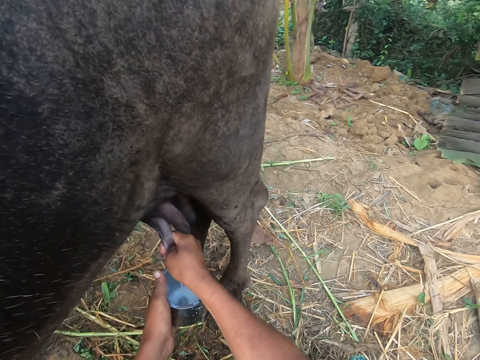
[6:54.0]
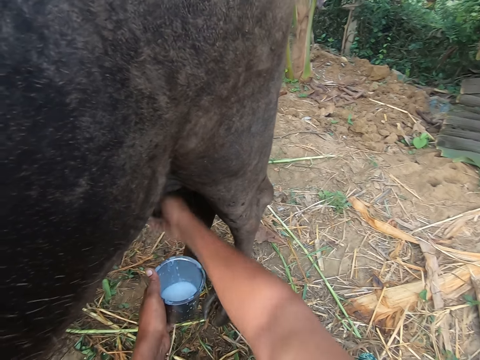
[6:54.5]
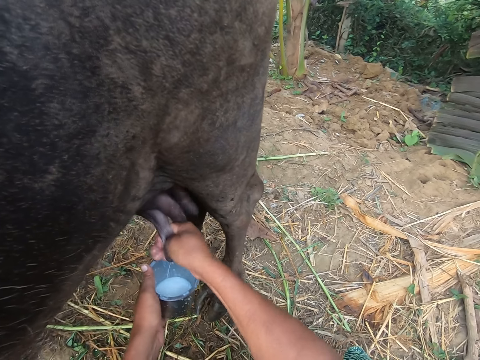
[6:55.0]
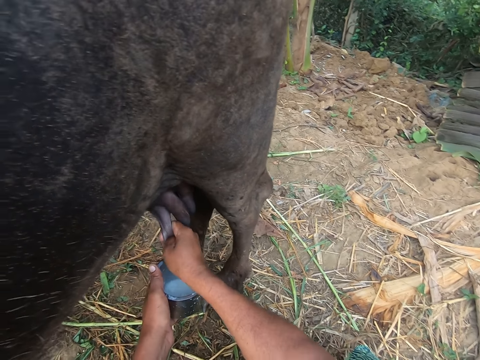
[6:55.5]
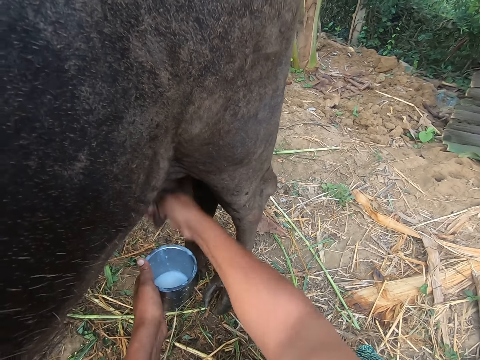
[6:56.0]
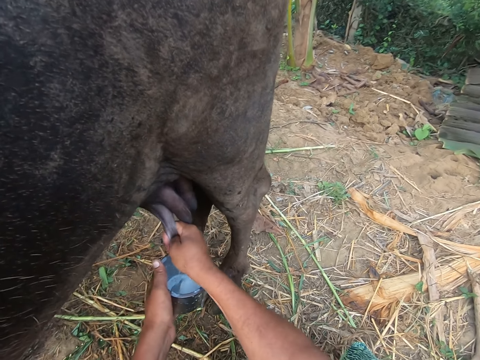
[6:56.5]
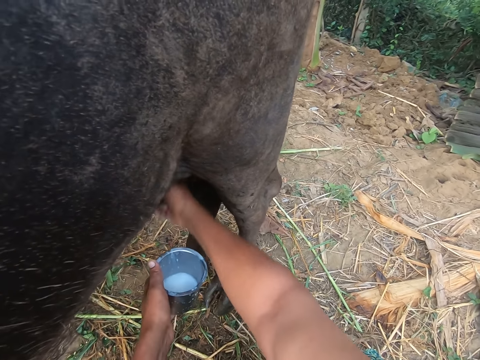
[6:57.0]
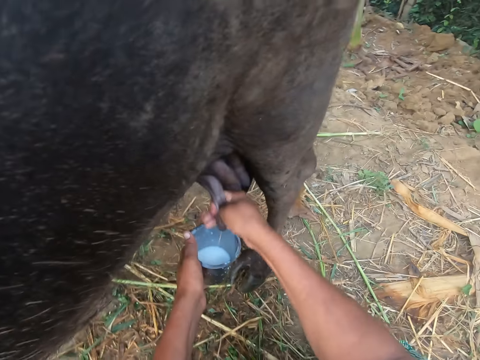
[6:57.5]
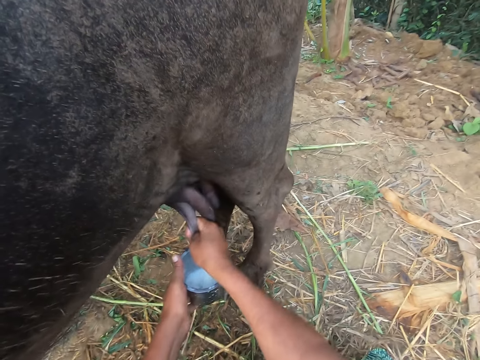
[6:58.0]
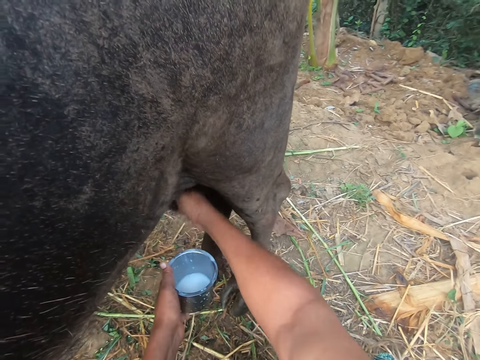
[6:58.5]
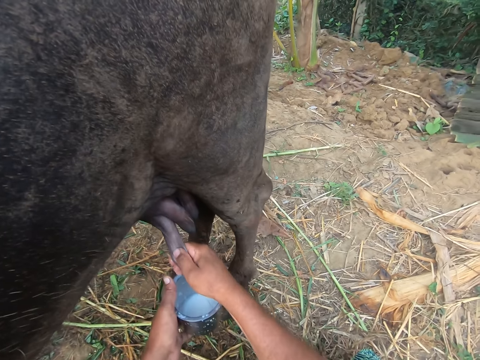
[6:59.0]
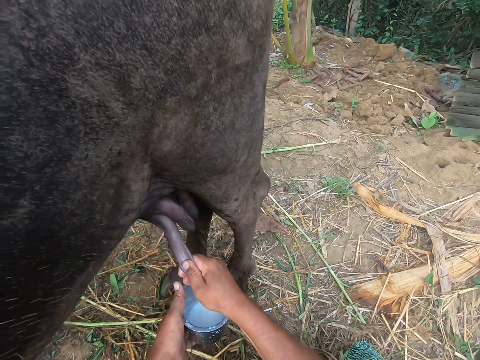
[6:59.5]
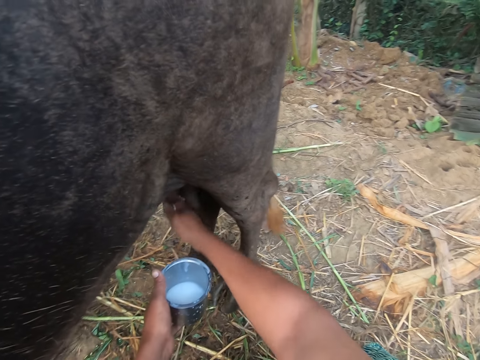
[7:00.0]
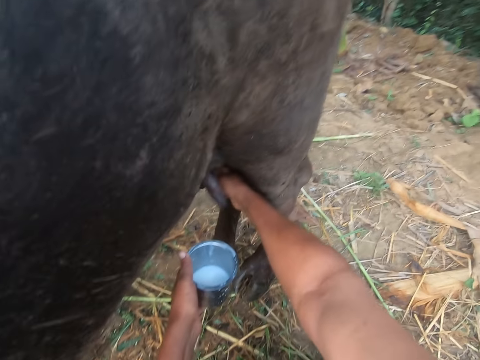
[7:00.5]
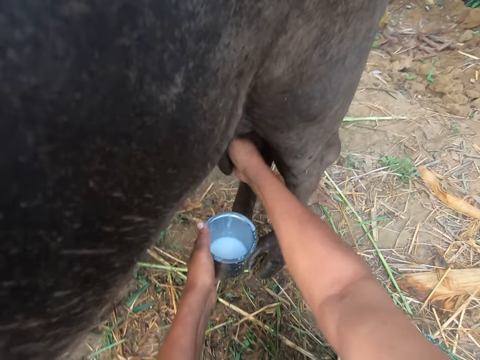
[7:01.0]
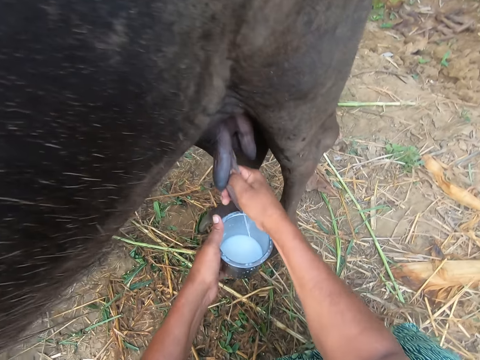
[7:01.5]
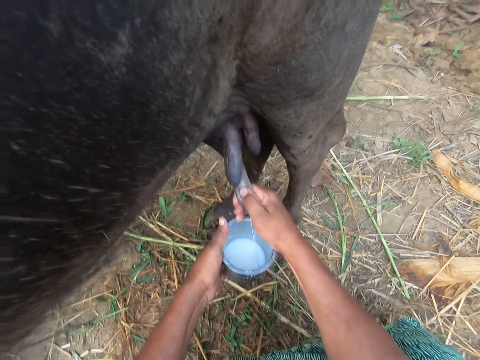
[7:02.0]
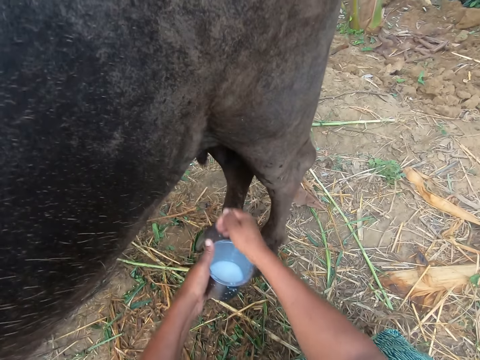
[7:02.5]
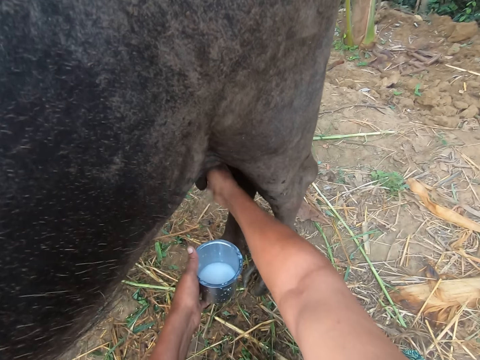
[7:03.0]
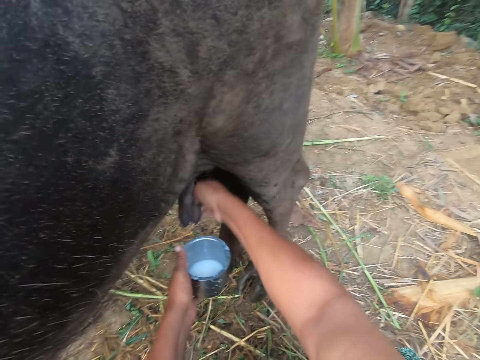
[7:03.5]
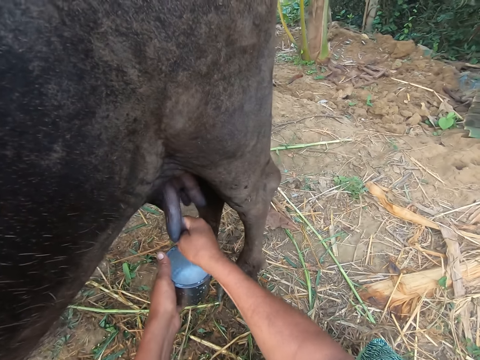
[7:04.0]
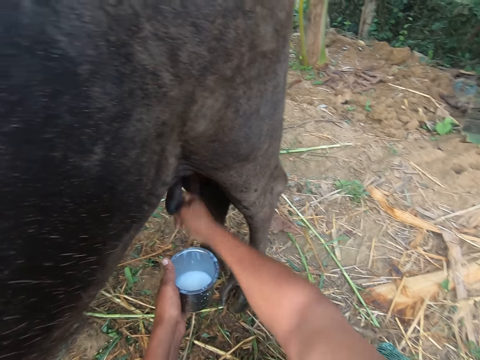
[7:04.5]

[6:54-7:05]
The camera wearer swings the right hand, holds the cow breast and milks the cow. They swing the right hand, hold the cow breast and milk the cow.

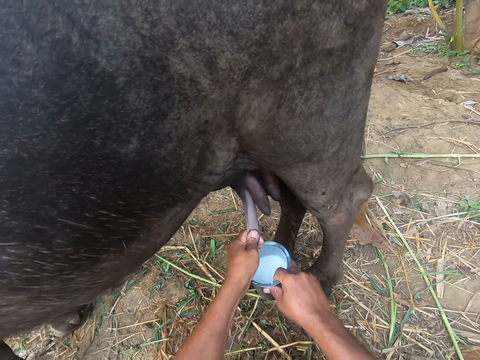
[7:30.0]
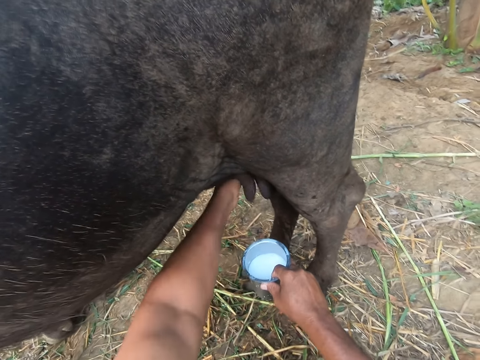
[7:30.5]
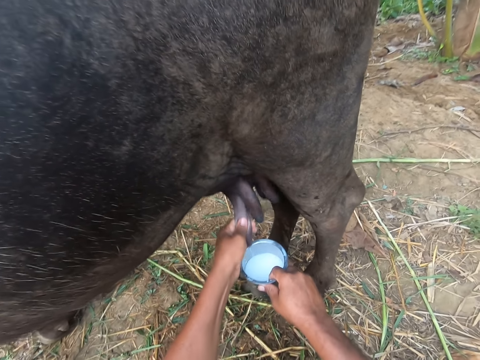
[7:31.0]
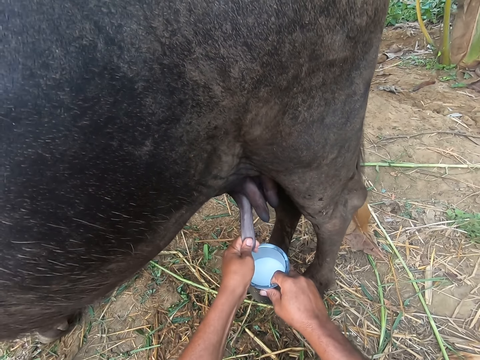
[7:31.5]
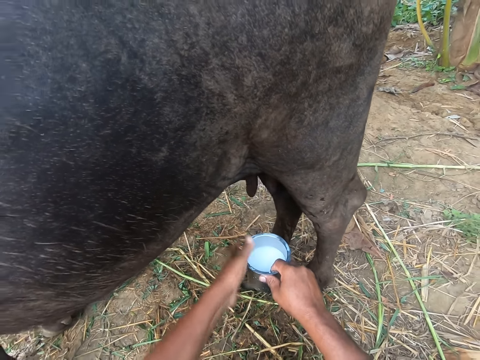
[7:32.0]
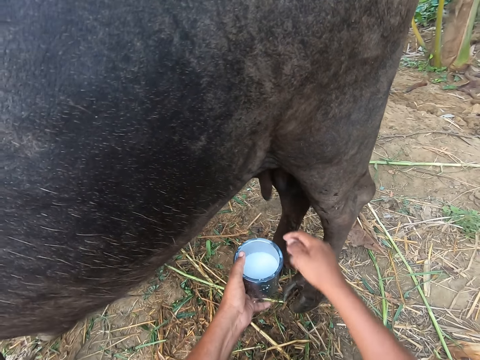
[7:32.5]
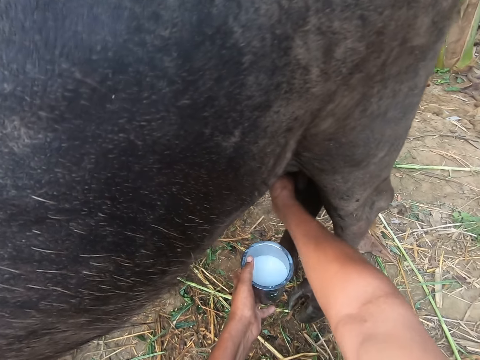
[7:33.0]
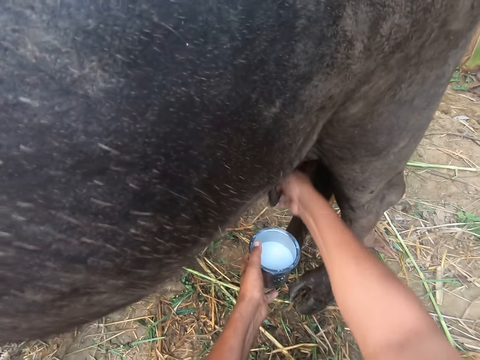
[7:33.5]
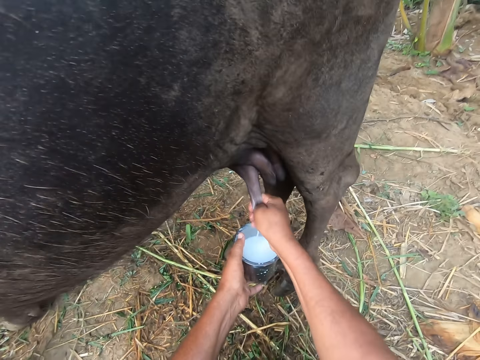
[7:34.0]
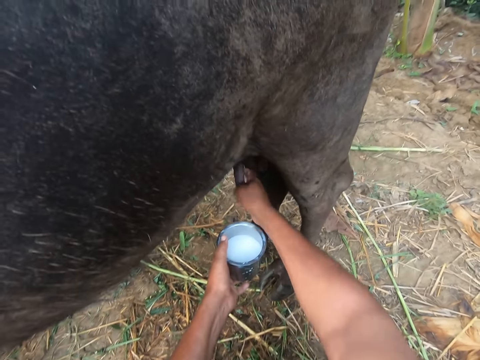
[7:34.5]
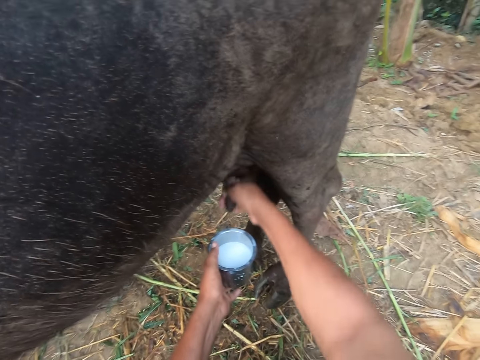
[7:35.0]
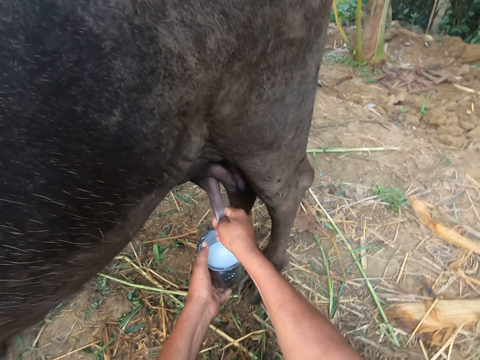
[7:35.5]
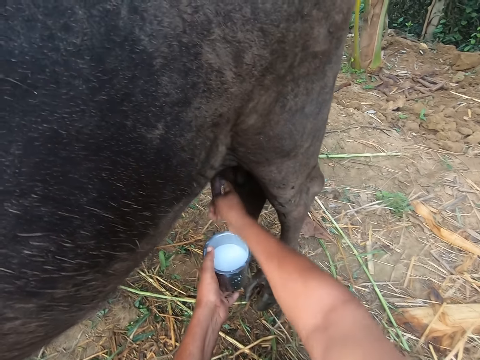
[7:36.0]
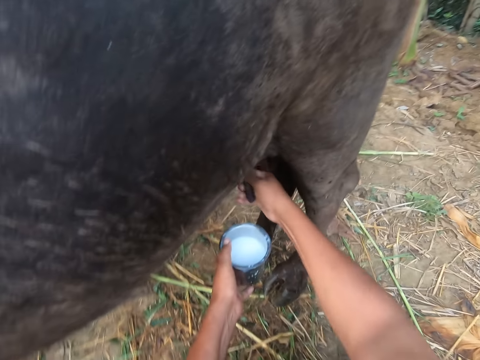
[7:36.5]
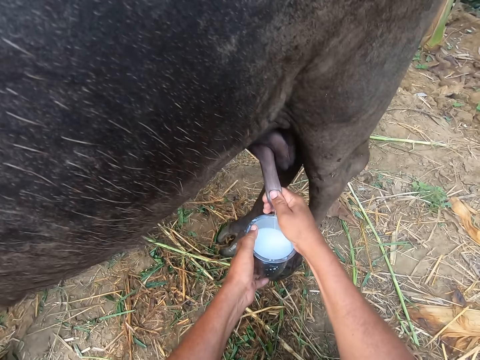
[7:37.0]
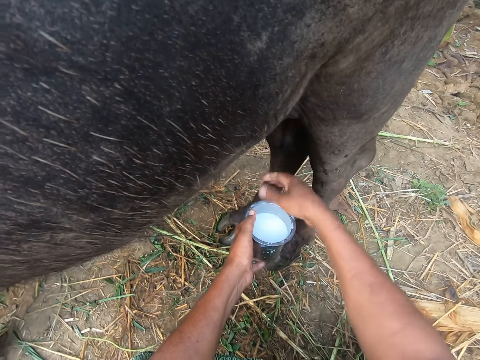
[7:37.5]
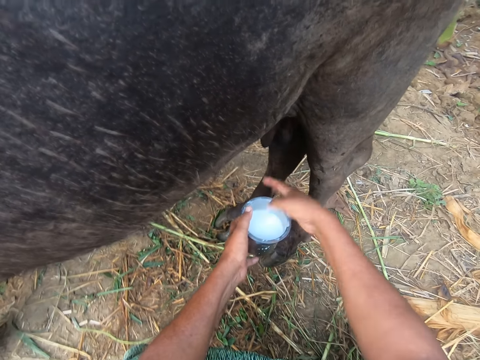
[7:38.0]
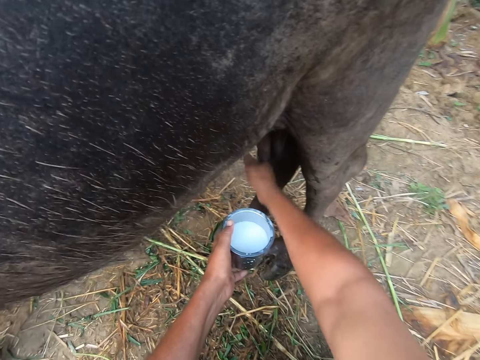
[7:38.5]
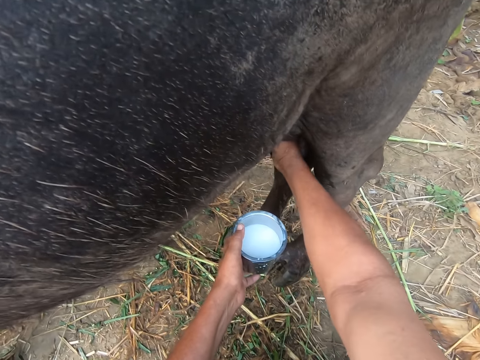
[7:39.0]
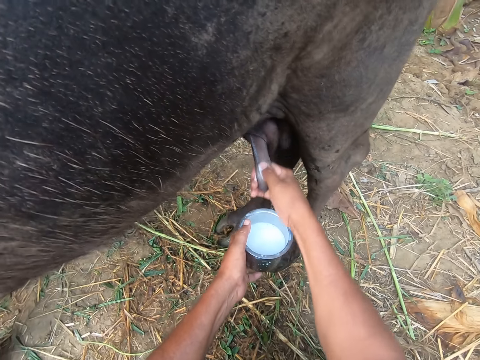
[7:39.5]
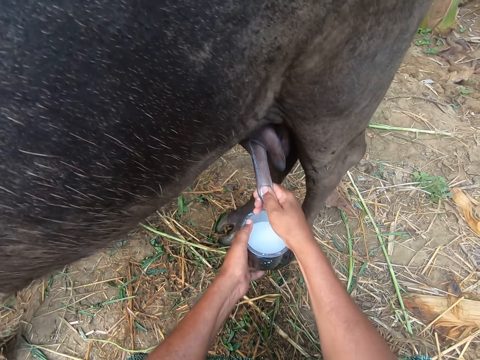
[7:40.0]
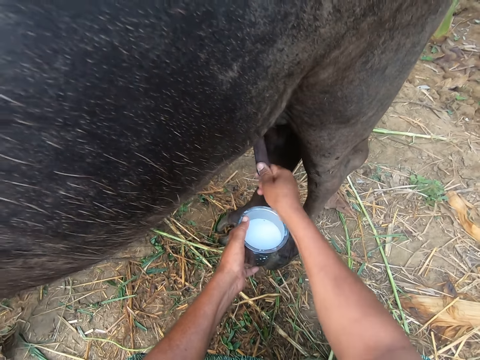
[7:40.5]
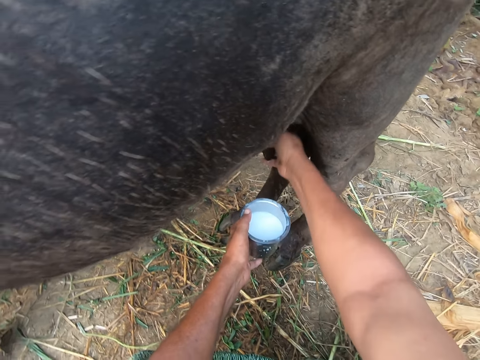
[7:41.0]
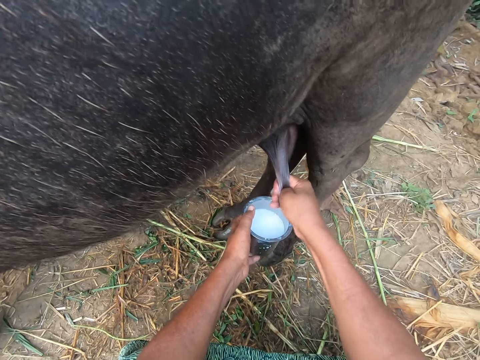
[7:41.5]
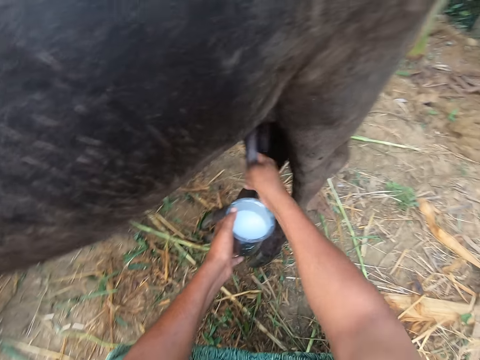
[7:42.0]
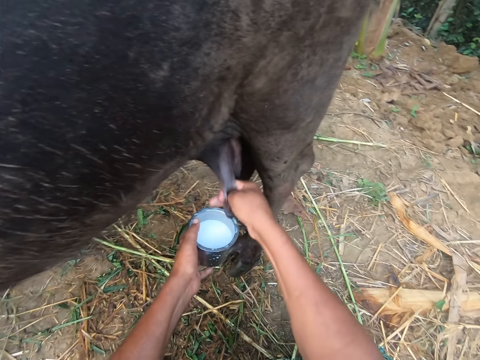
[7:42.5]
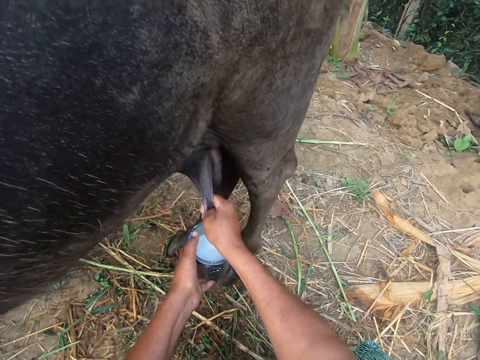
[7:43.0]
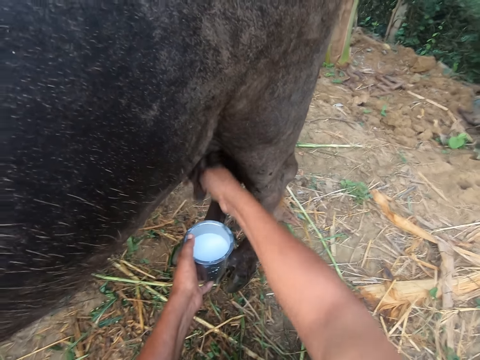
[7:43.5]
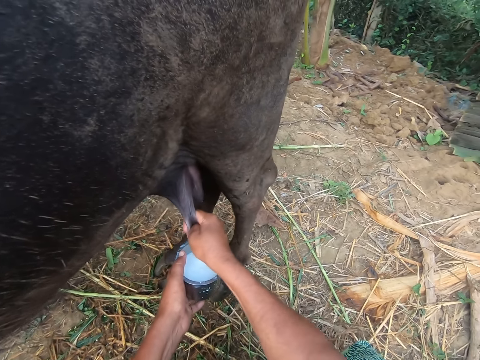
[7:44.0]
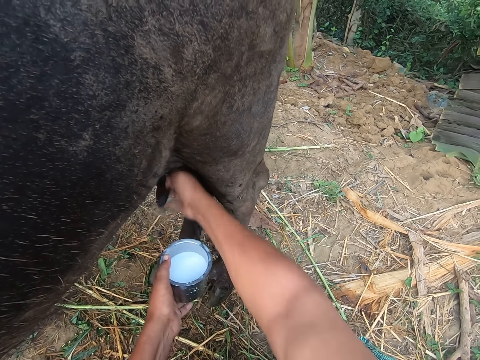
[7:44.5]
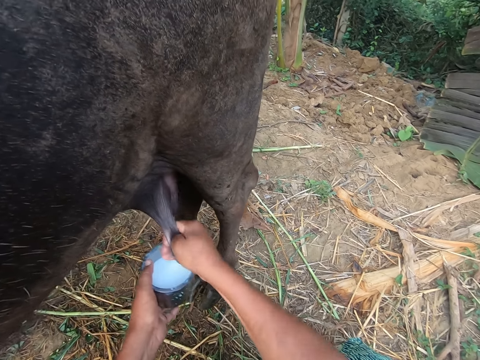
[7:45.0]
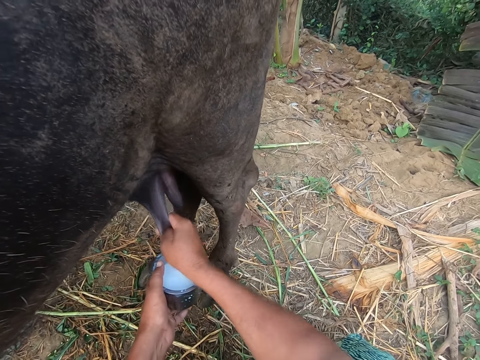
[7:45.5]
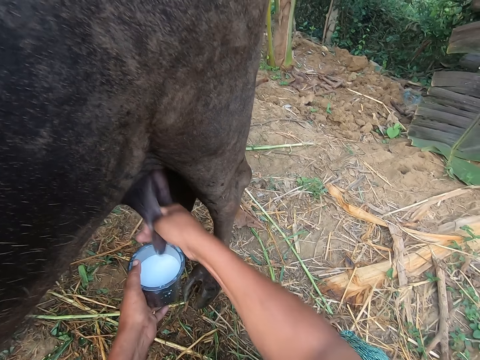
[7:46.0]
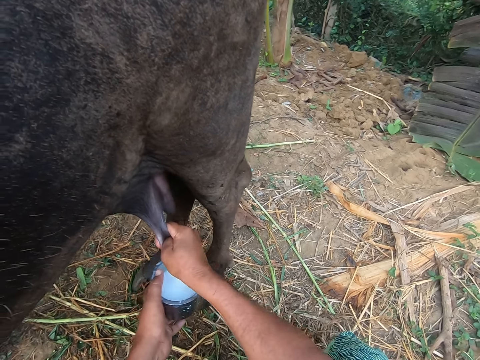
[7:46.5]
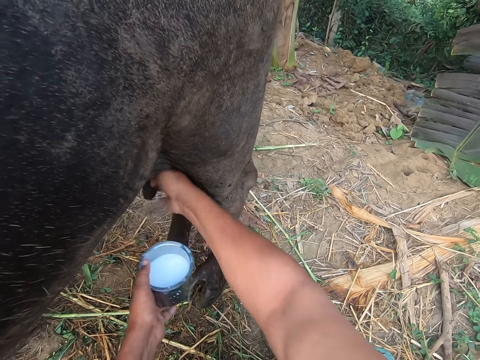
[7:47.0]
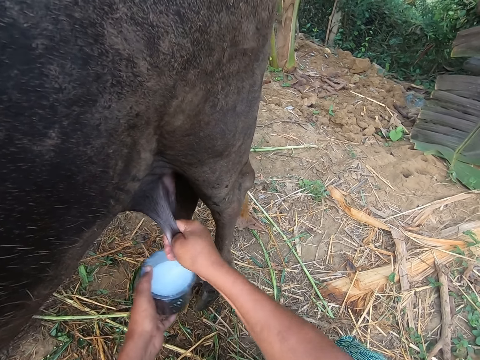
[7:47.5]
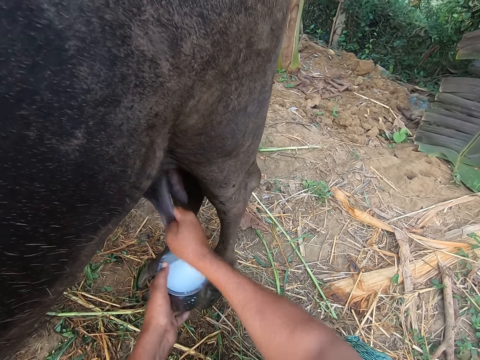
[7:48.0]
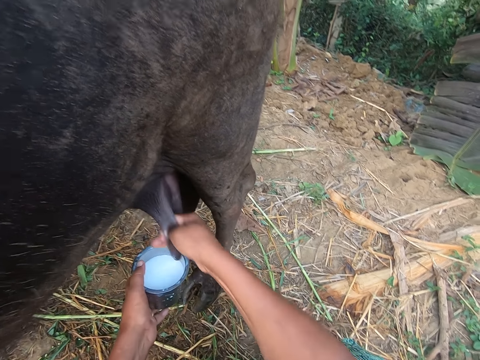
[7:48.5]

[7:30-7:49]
The camera wearer swings the left hand. She holds the tin with the left hand. She swings the right hand, holds the cow breast and milks the cow. She swings the right hand. She dips a finger in the milk. She removes dirt from the milk in the cup with her right hand. She swings the right hand, rubs the milk on the finger, holds the cow breast and milks the cow. She swings the right hand, holds the cow breast and milks the cow.
